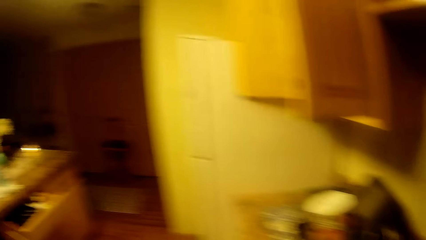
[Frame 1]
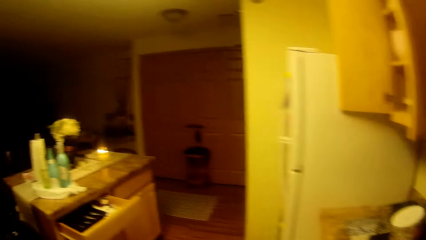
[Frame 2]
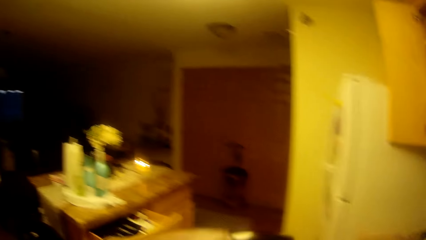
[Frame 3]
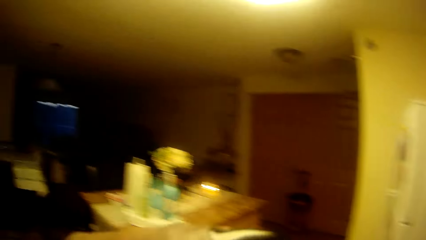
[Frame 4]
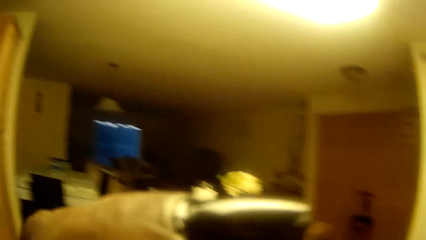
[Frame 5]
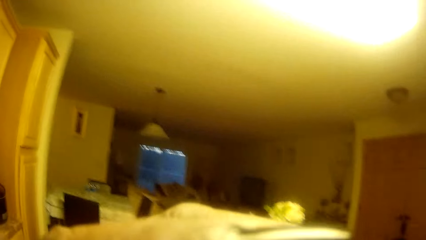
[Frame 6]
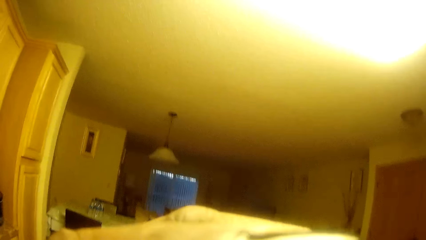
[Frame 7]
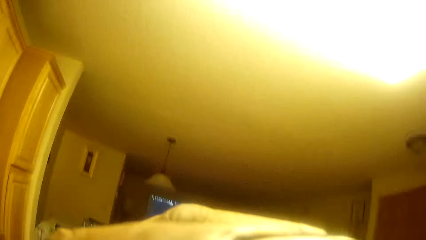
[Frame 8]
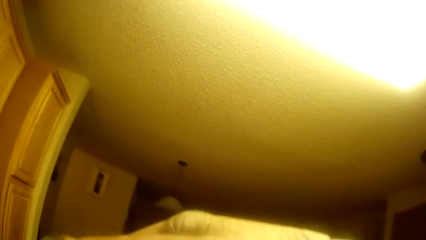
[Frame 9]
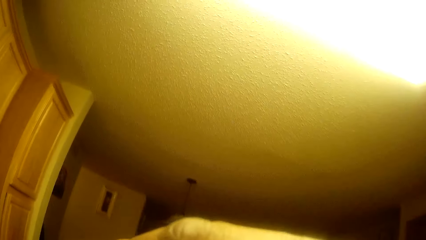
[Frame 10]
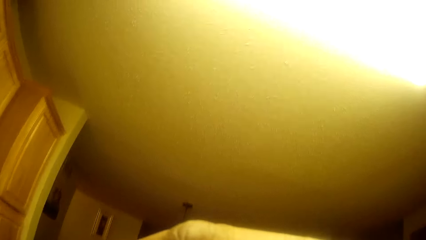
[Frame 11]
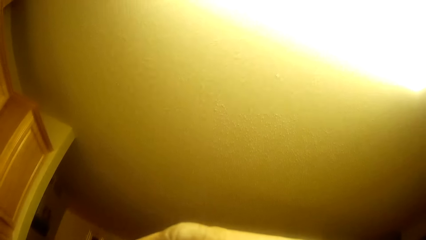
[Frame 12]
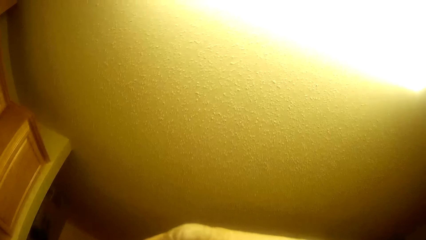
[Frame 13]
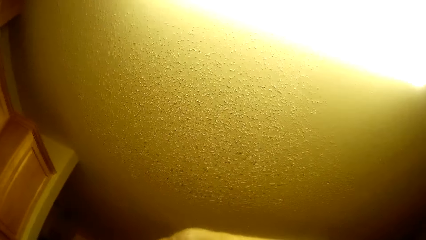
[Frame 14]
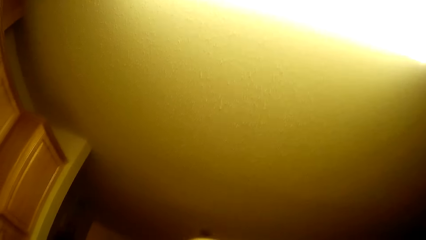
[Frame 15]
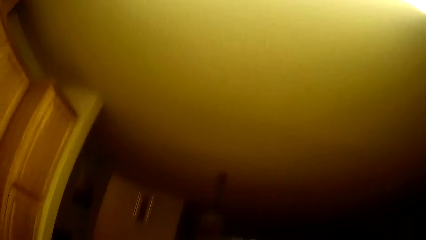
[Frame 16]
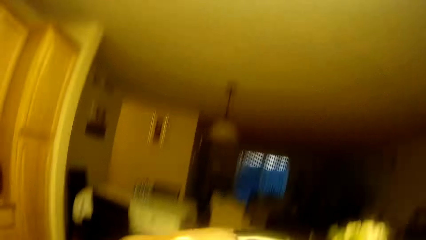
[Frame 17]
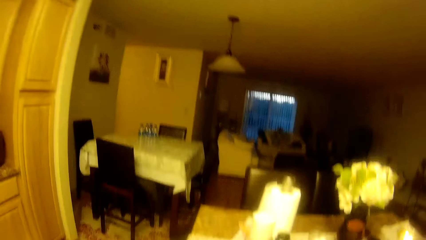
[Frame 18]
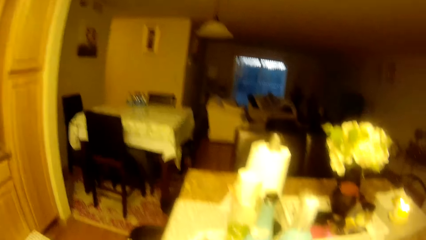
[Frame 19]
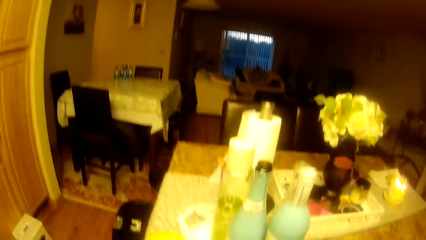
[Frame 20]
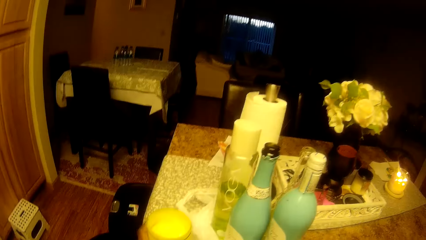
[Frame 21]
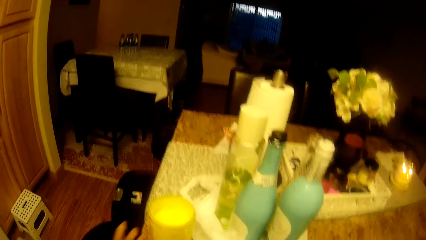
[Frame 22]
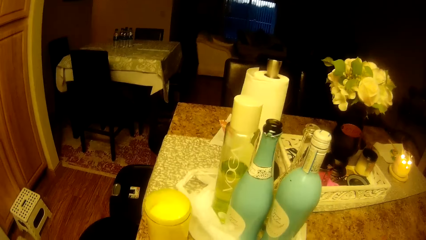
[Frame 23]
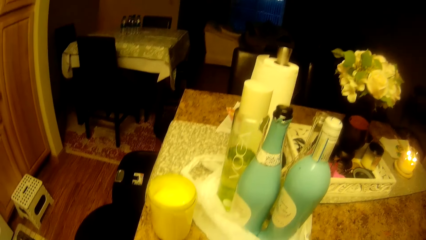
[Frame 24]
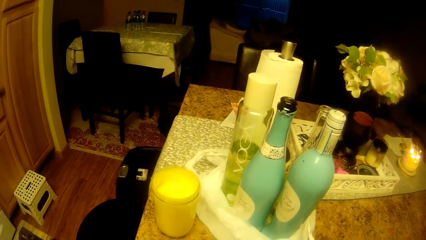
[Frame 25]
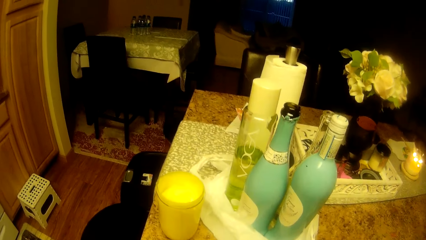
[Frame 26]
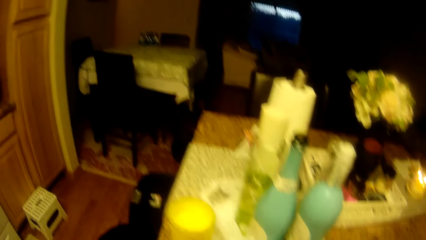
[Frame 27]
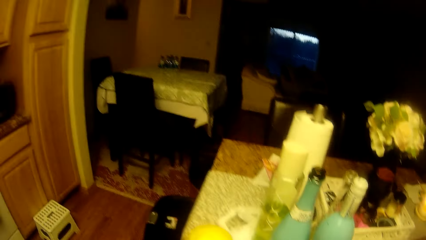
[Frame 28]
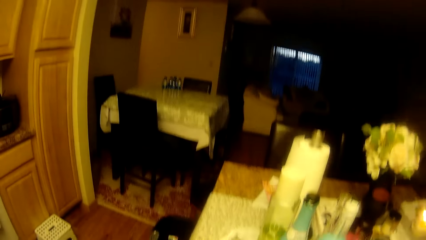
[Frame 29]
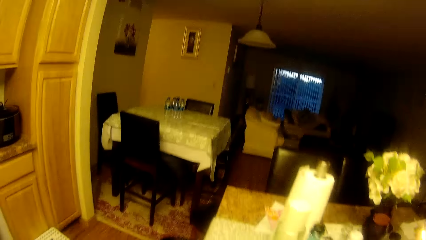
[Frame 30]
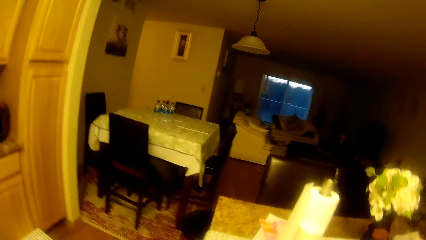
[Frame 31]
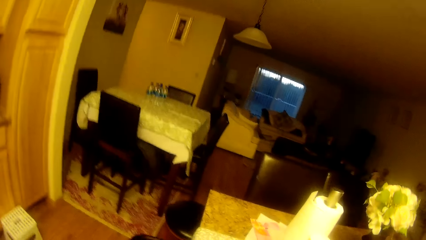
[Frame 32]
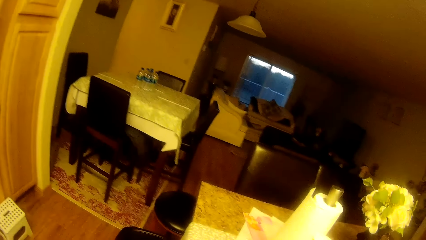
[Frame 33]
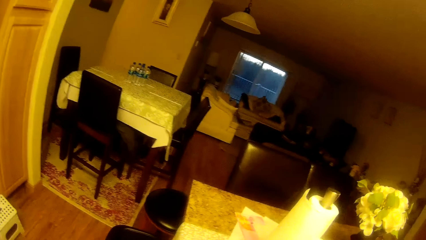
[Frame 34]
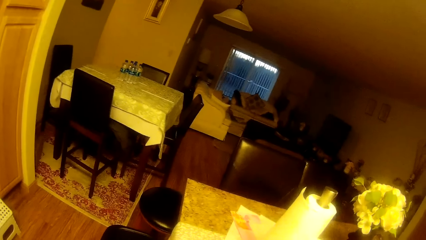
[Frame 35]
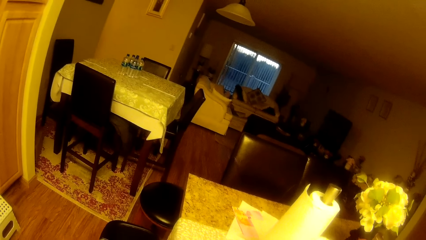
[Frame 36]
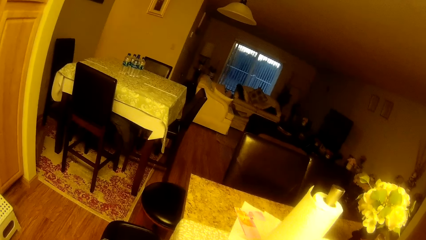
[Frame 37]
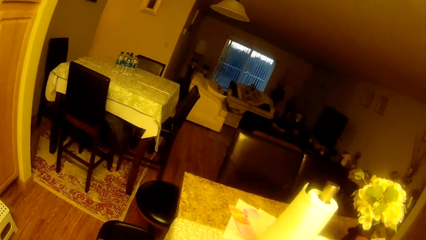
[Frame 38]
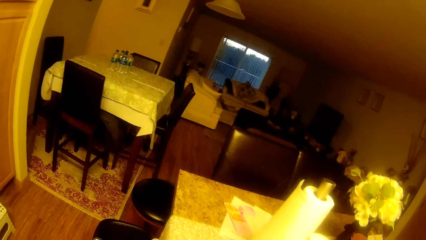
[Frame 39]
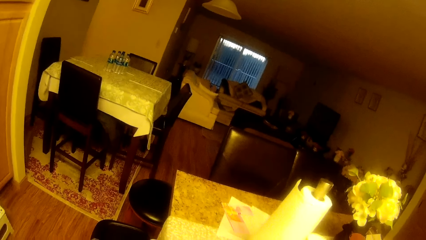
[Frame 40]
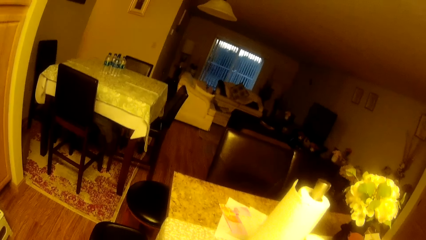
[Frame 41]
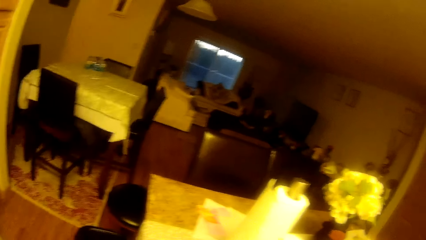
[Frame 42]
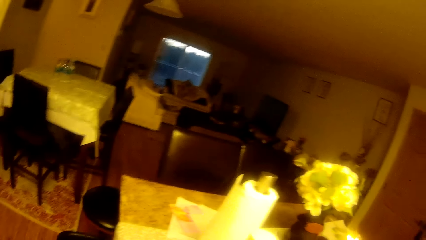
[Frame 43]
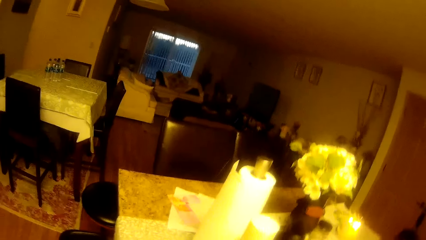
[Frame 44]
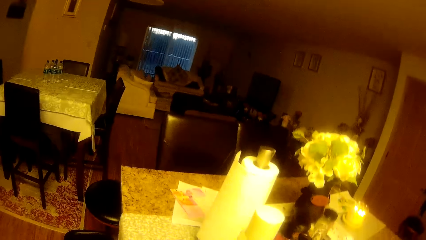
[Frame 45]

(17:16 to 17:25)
The camera wearer looks around. She moves a hand. She puts a container on the slab with her left hand. She does something. She takes a plate from the dishwasher with her left hand.

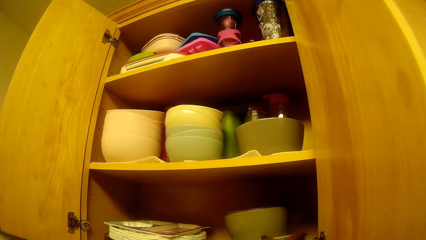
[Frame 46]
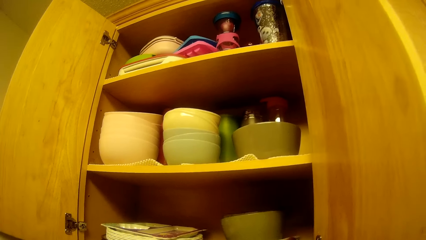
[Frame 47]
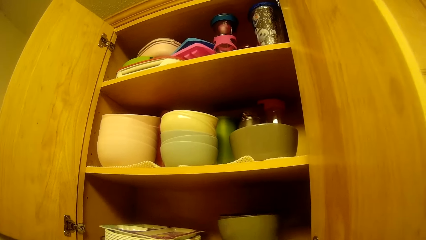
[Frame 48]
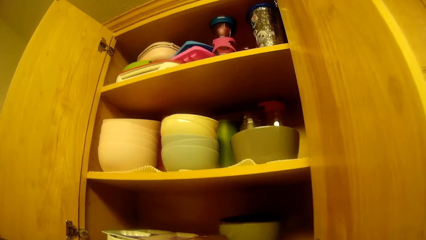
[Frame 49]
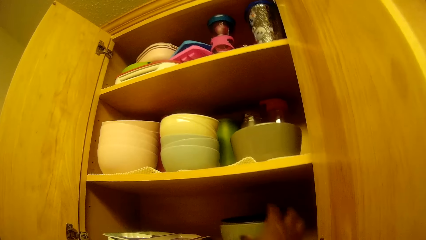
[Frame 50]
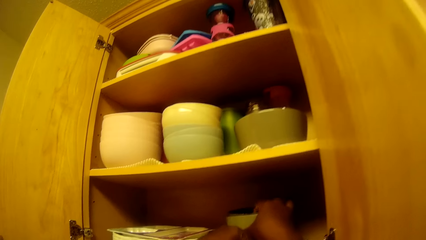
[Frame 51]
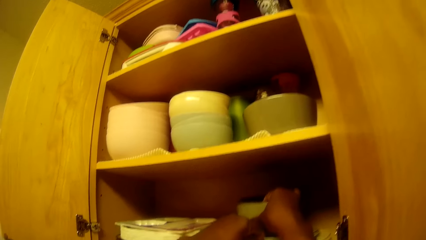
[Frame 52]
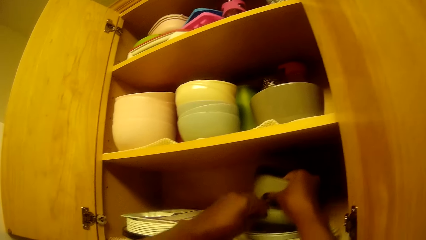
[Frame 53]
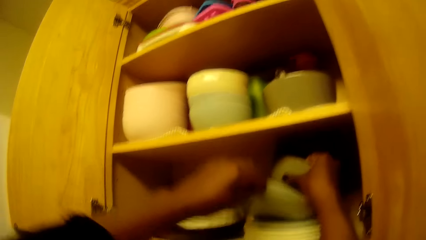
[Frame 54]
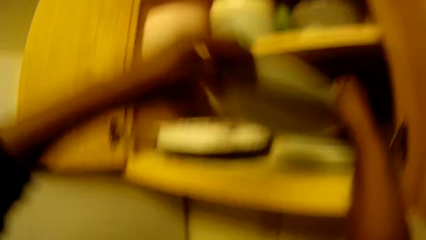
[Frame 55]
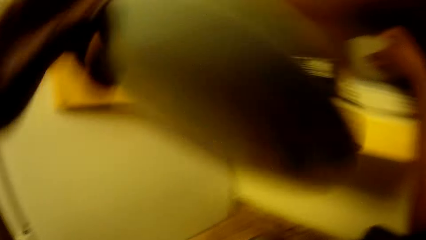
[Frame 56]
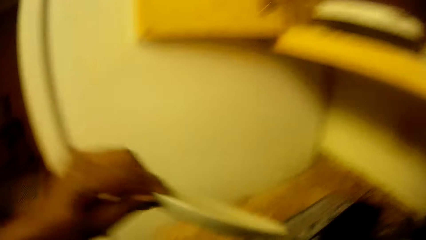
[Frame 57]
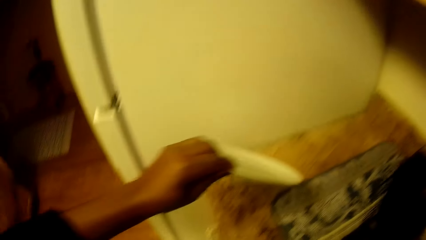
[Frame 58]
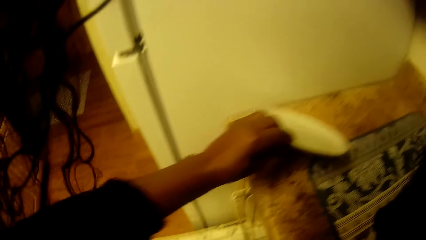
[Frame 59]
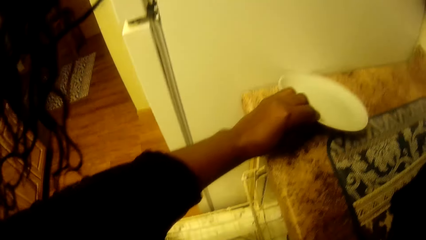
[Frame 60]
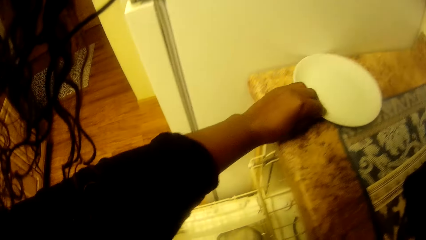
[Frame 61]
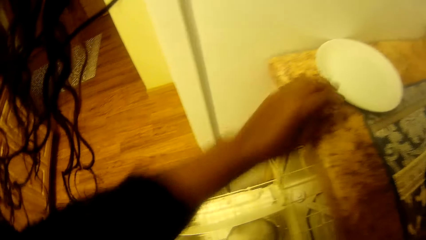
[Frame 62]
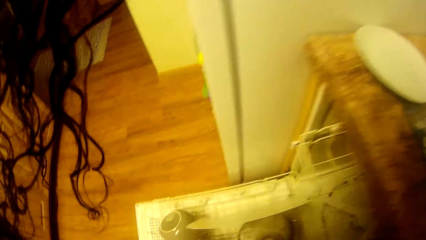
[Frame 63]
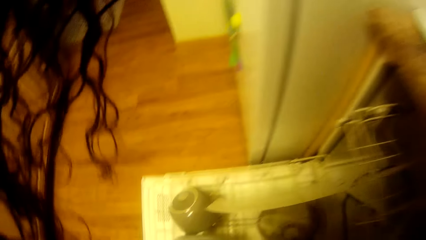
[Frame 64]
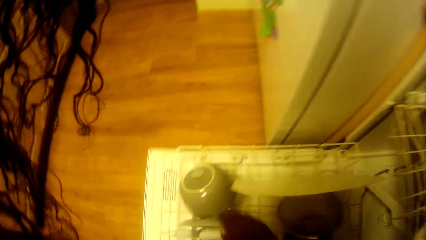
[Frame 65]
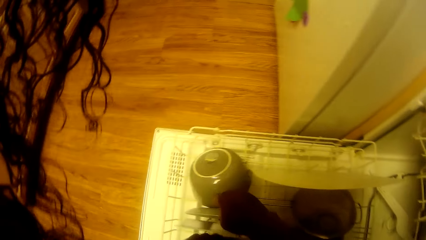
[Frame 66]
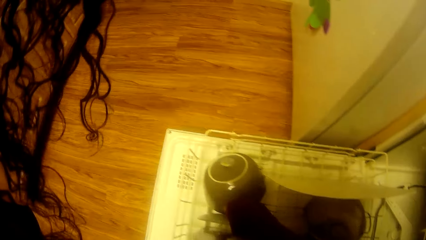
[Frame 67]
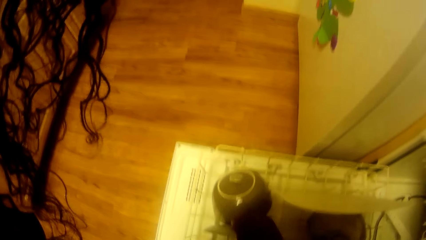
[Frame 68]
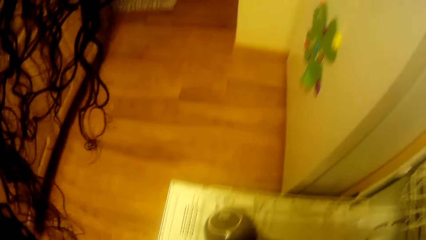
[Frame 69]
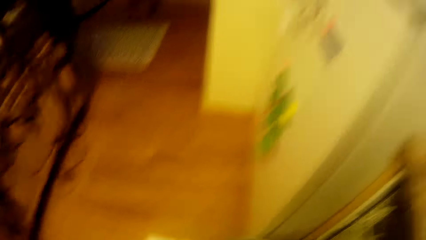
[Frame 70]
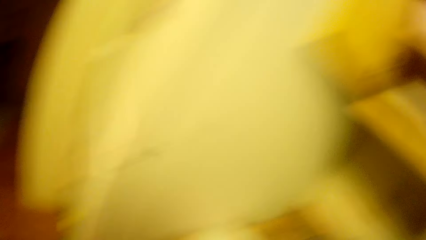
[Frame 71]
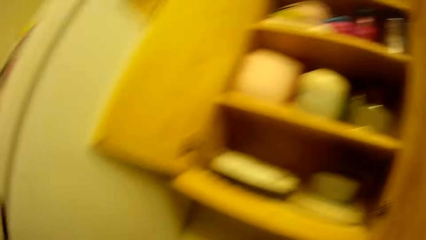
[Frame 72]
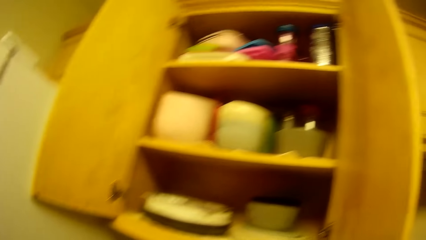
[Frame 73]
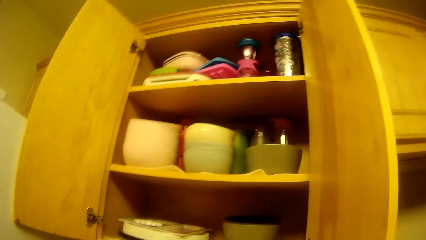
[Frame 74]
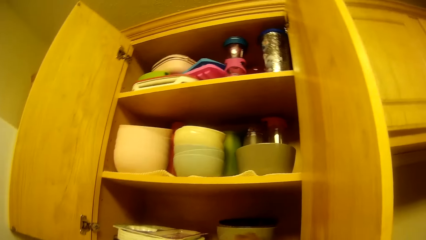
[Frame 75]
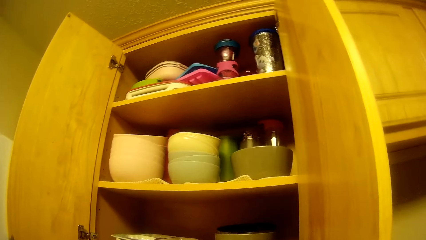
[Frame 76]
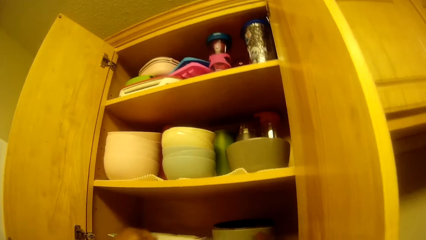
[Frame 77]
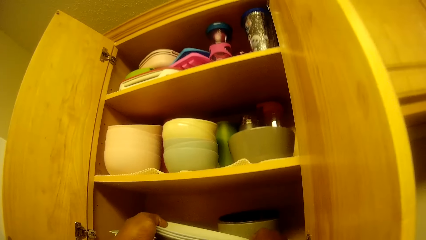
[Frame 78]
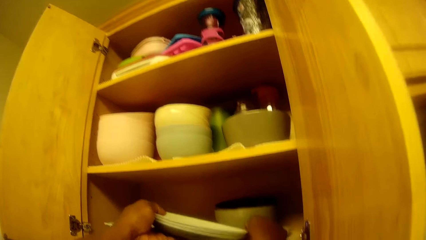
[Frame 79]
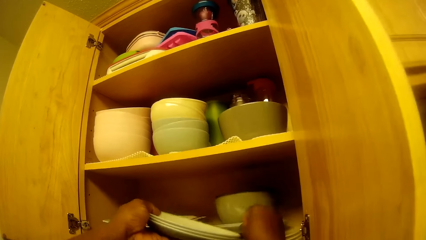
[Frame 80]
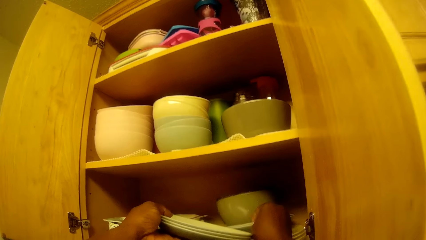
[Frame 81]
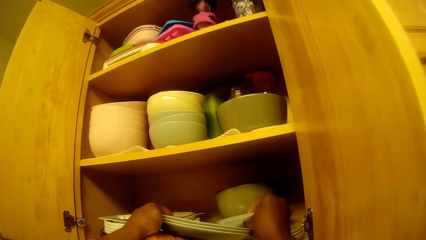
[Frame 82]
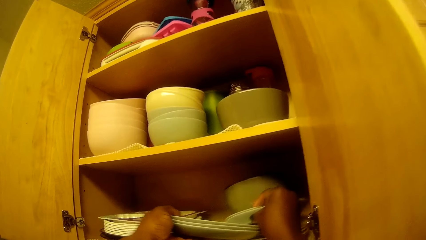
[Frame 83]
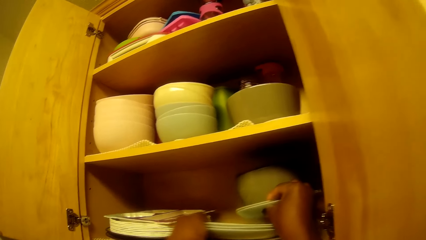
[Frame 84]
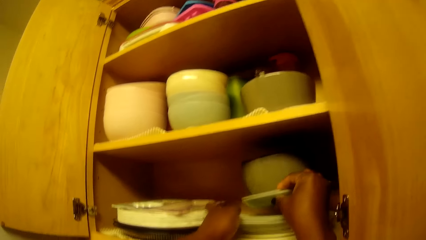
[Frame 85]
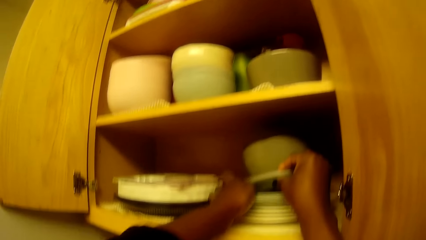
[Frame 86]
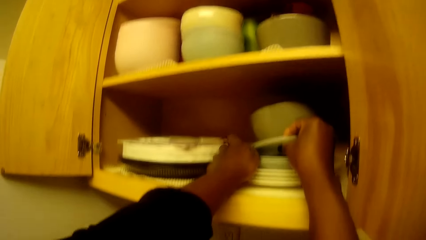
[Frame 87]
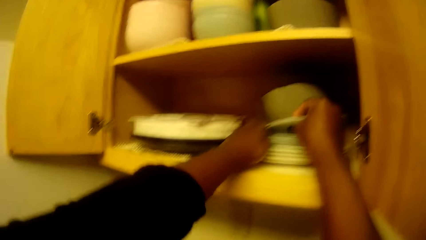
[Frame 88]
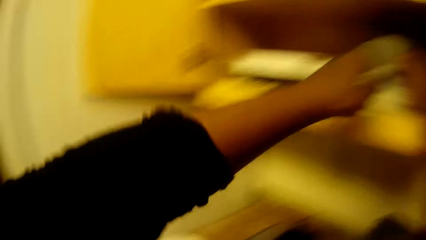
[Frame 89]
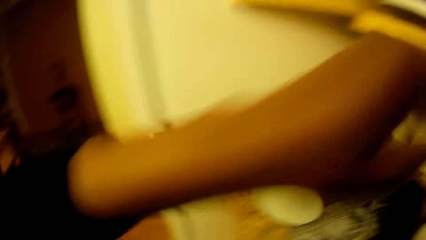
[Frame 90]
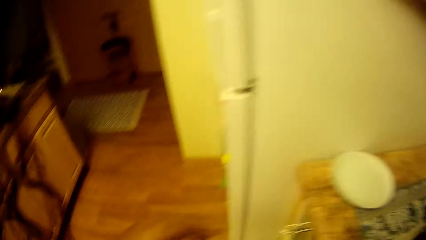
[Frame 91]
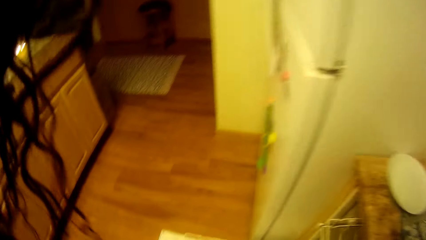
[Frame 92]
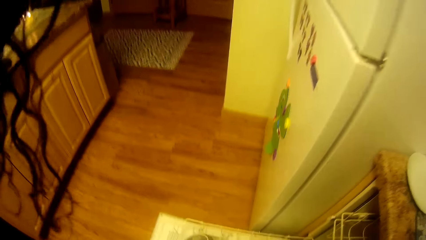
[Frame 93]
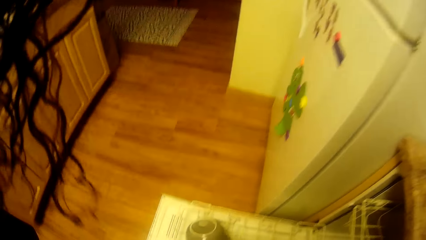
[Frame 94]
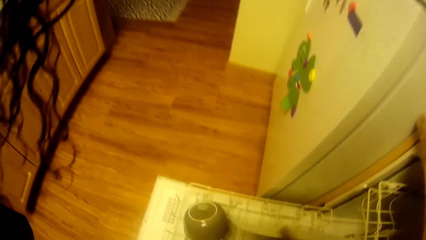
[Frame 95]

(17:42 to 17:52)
The camera wearer adjusts the plate in the wall cupboard with her right hand. She removes the plate from the wall cupboard with her left hand. She drops the plate on the slab with her left hand. She takes plates from the dishwasher with her right hand. She looks around. She puts a plate in the wall cupboard with her left hand. She adjusts the plate in the wall cupboard with her right hand. She adjusts some plates from the wall cupboard with her right hand.
